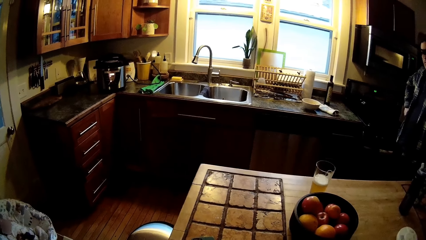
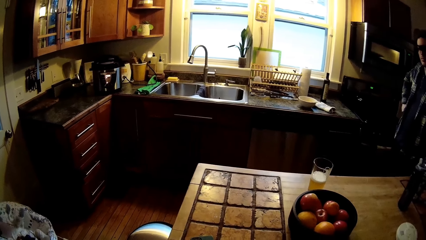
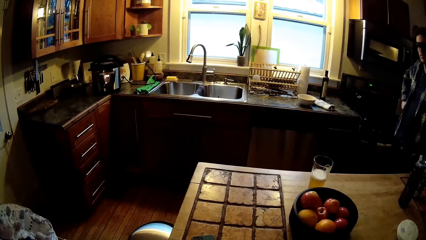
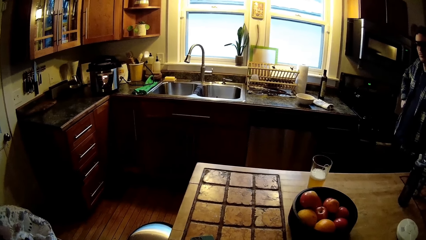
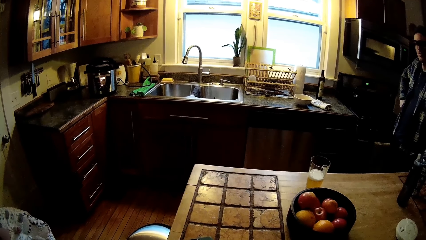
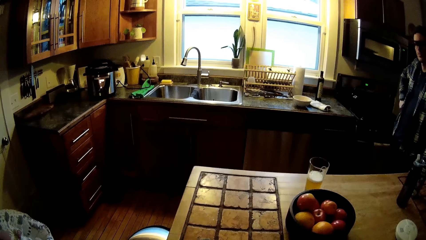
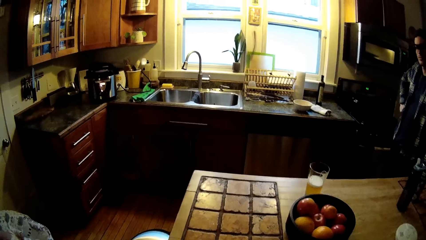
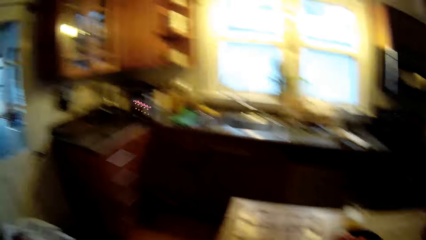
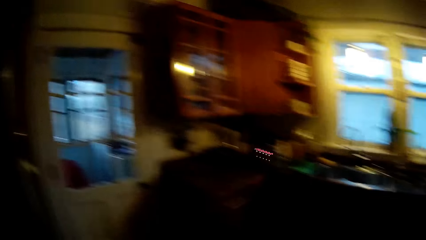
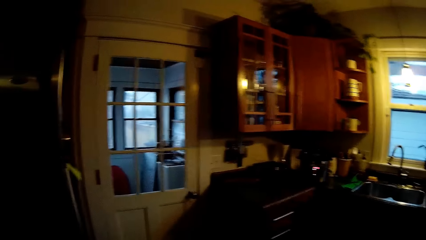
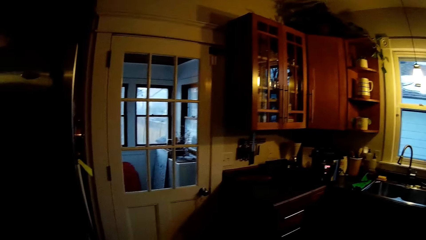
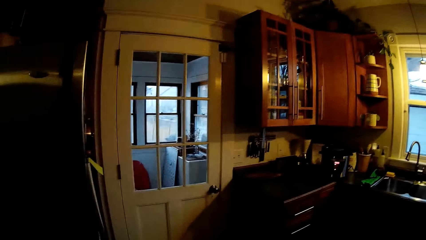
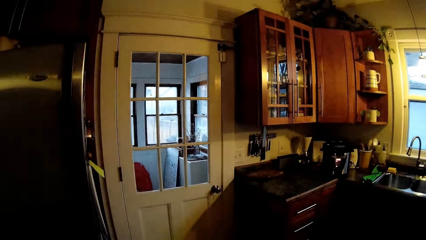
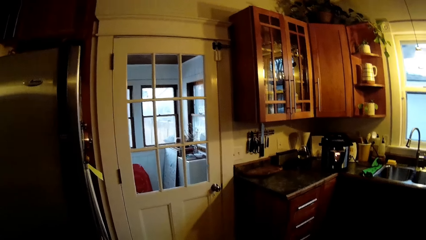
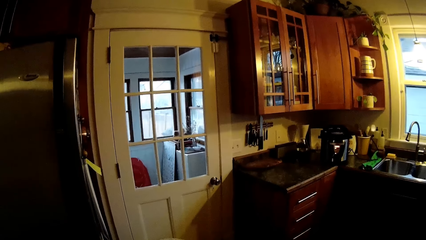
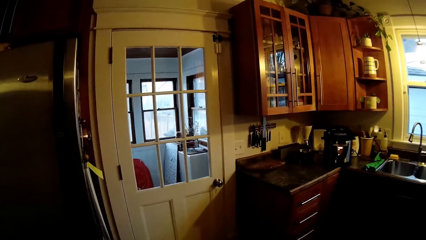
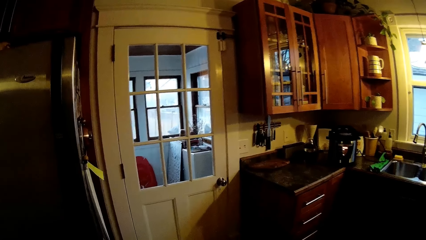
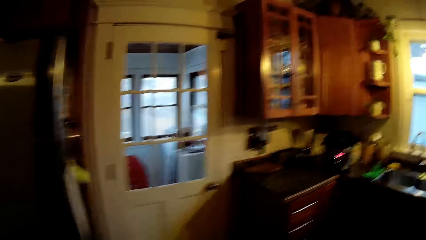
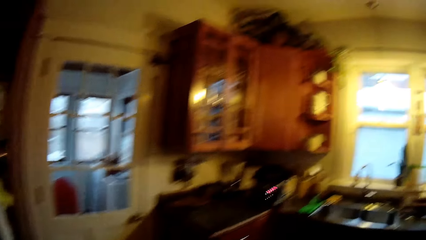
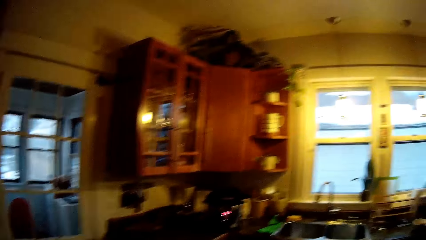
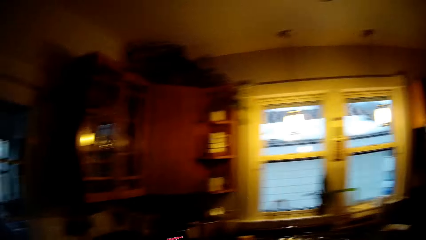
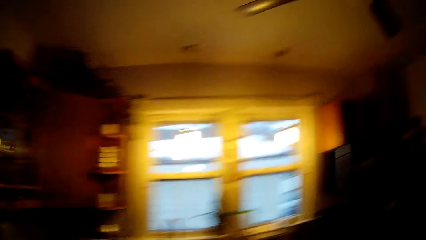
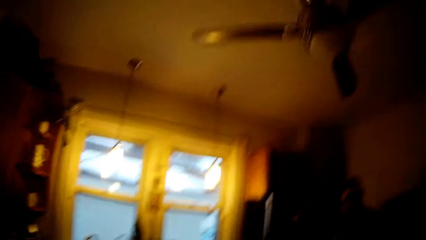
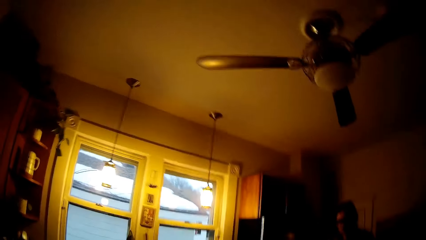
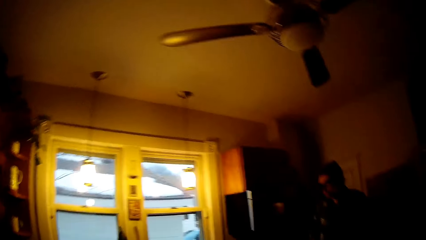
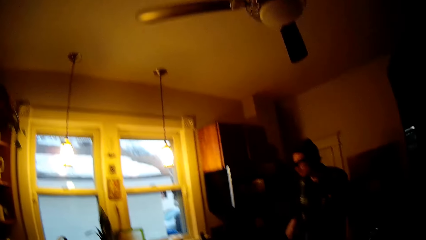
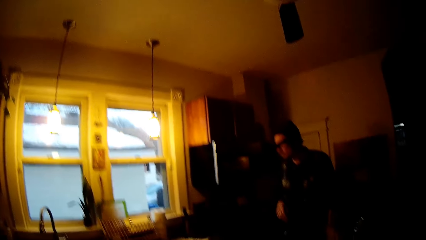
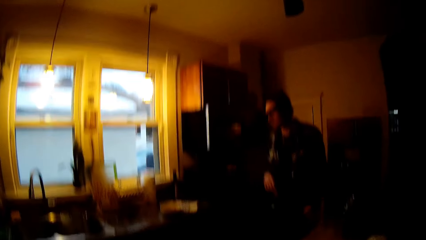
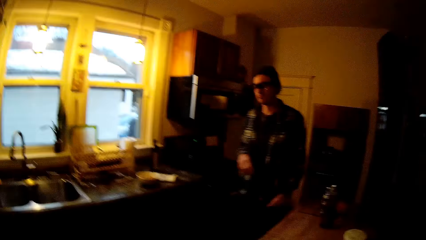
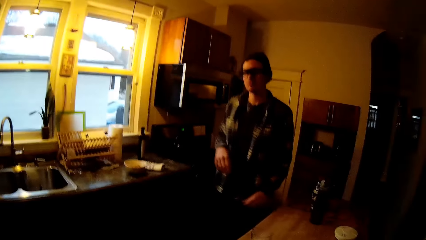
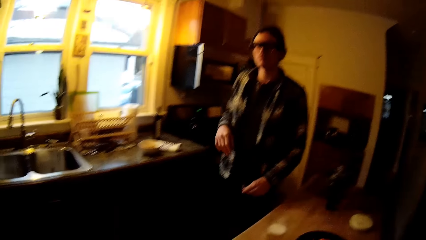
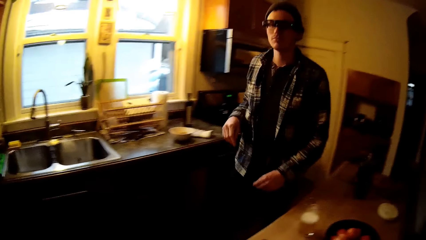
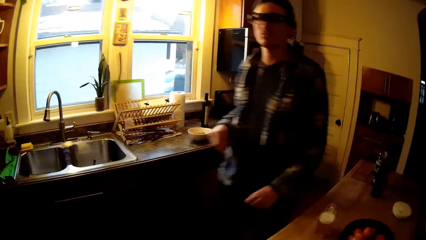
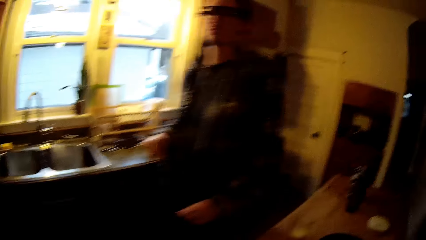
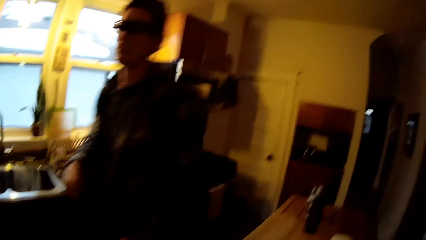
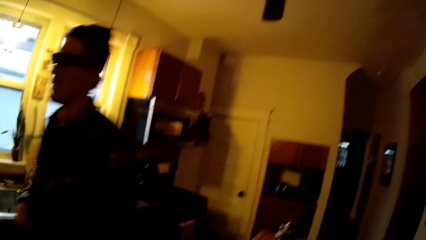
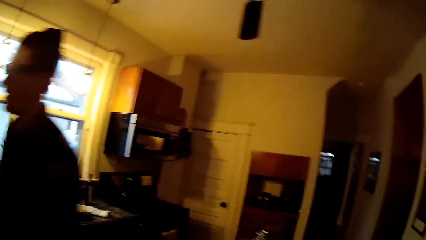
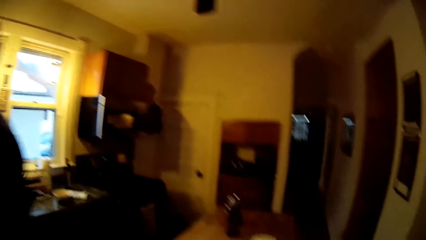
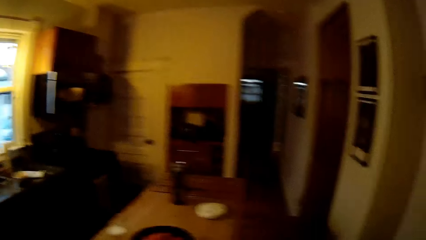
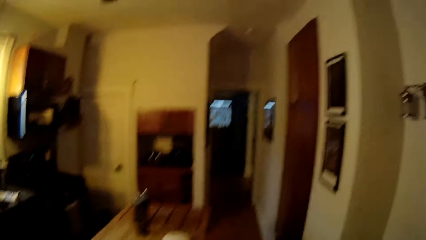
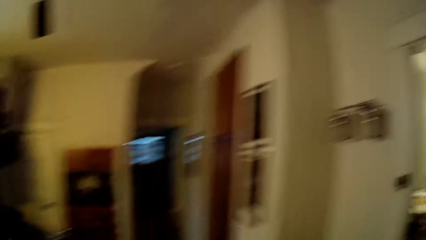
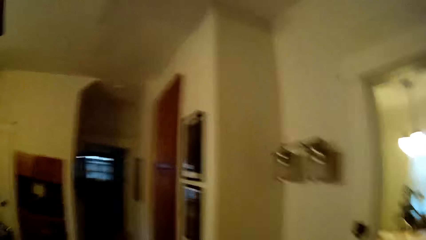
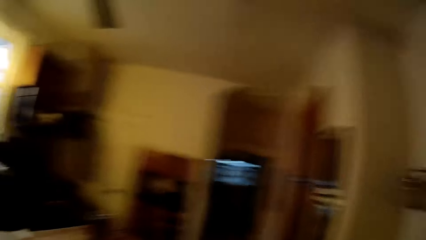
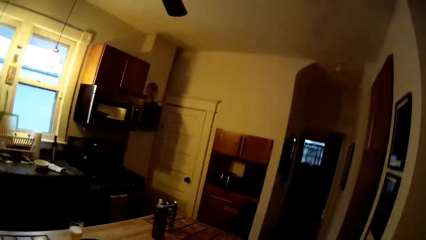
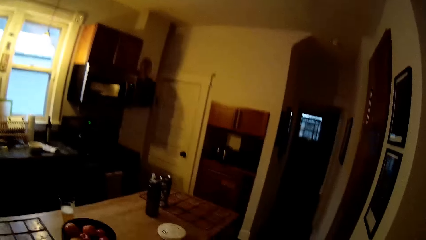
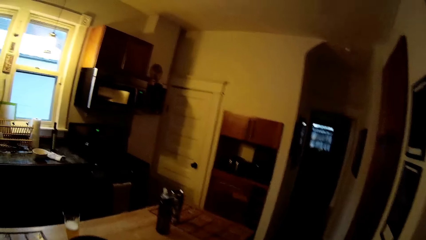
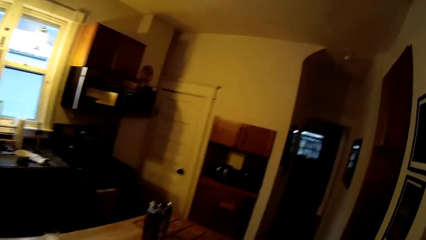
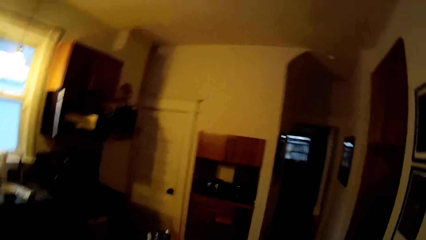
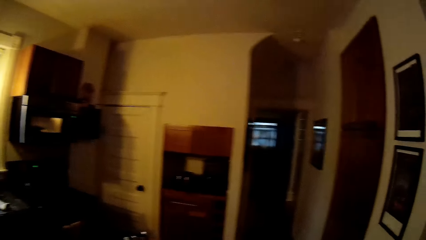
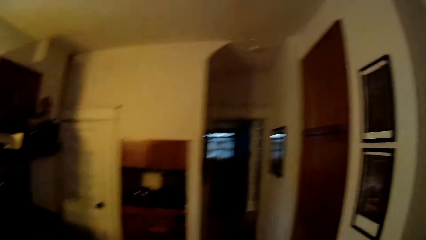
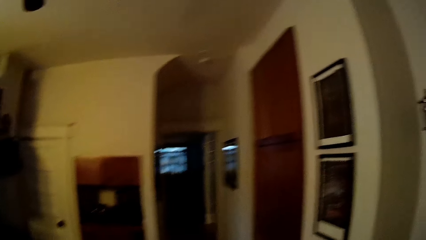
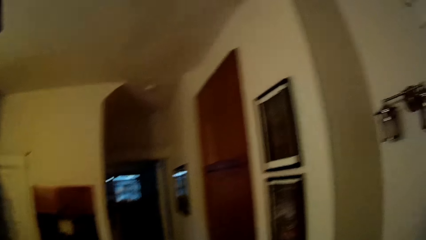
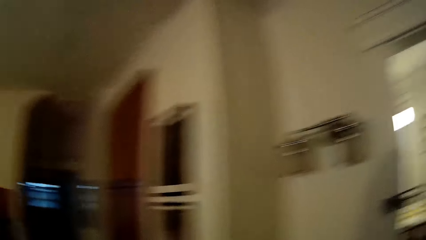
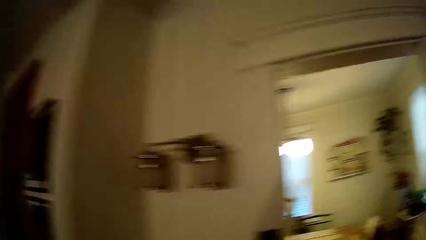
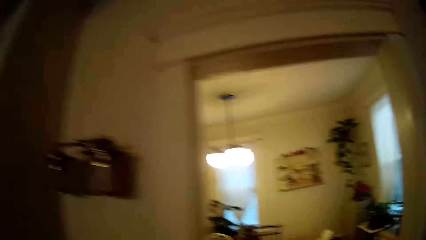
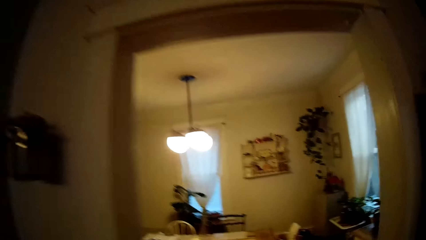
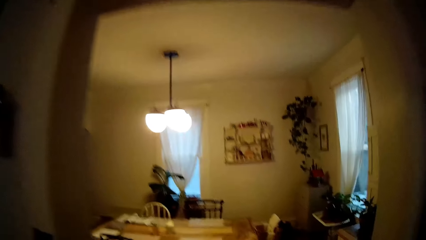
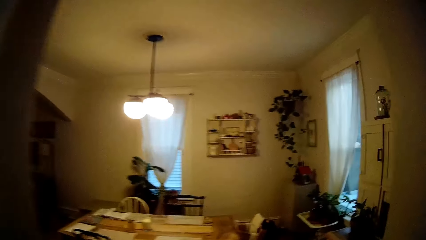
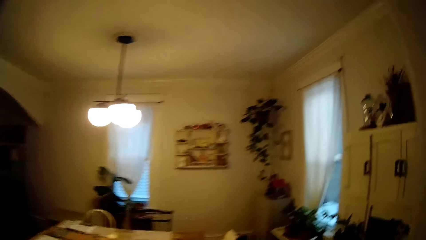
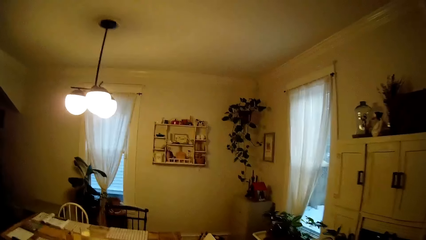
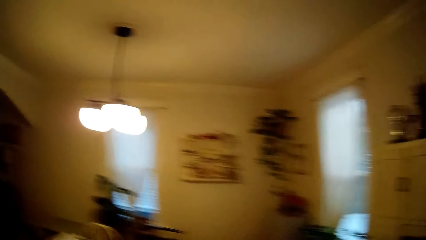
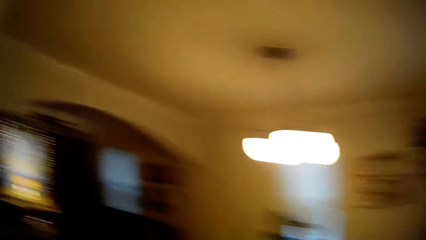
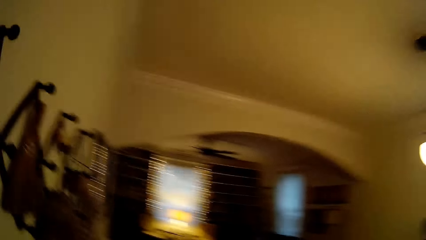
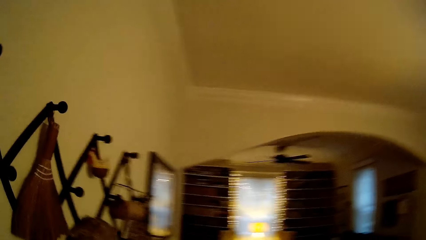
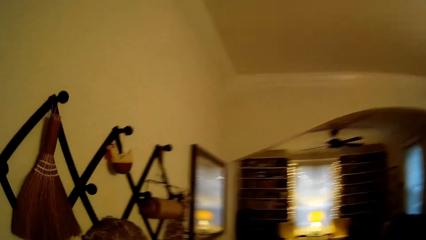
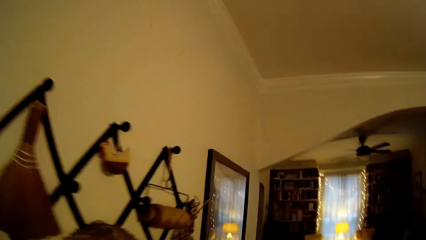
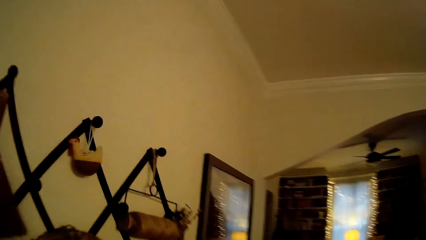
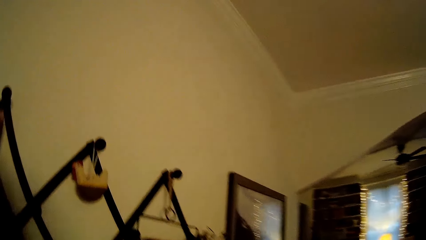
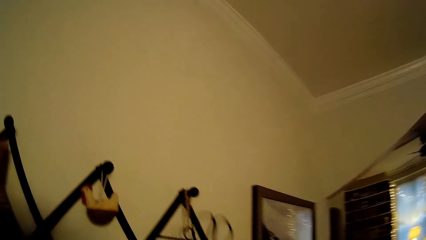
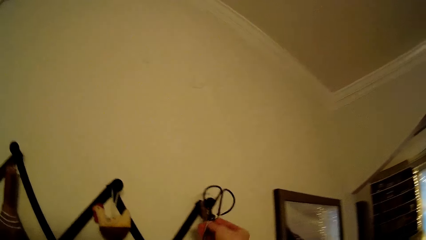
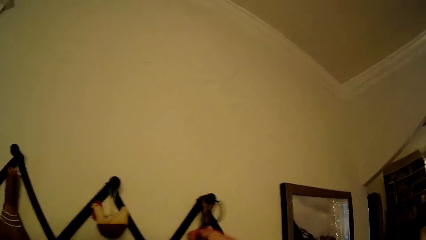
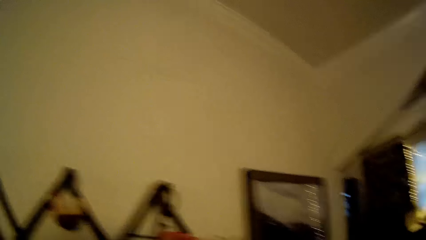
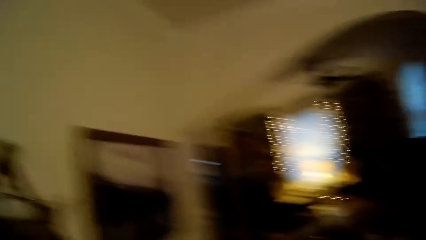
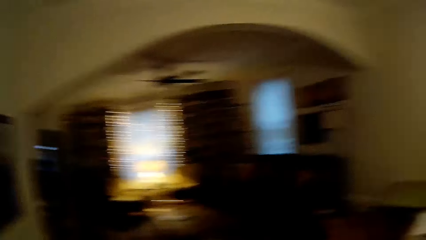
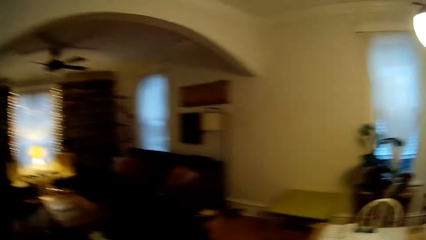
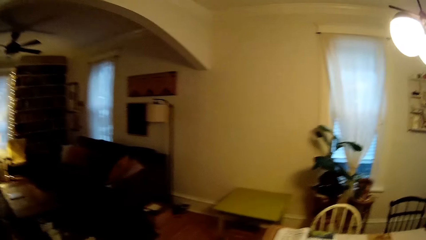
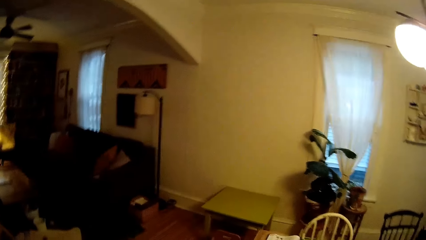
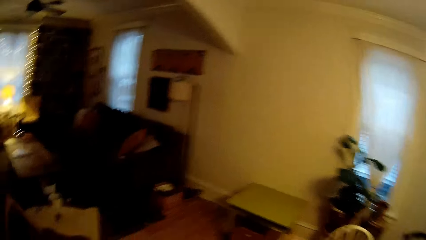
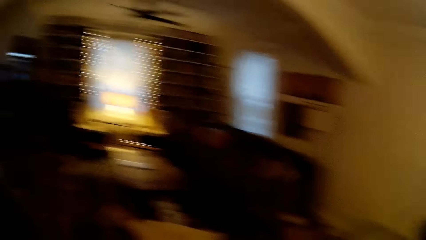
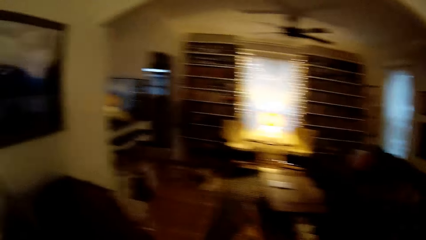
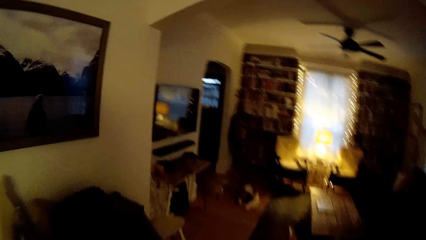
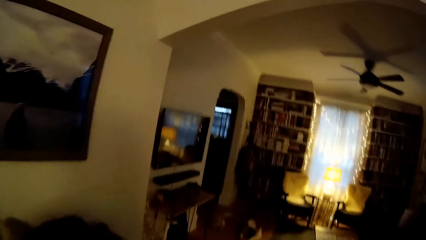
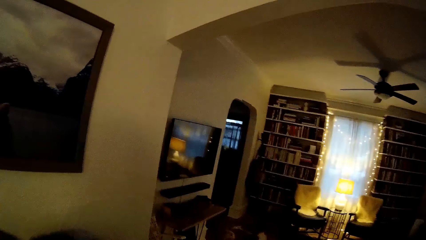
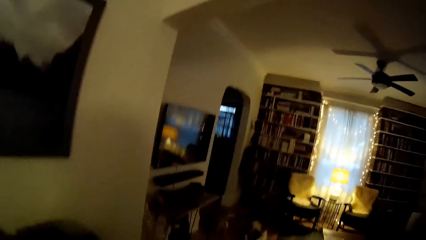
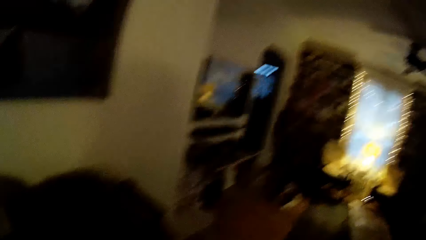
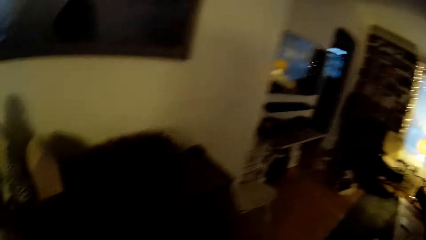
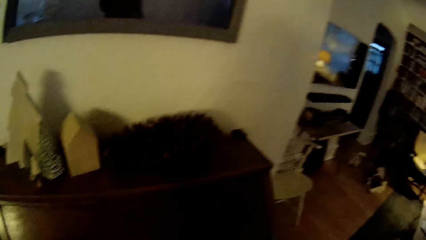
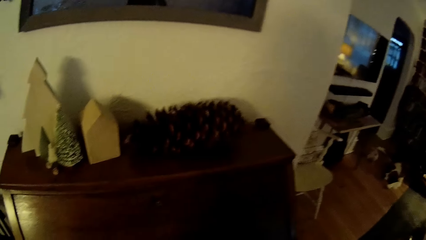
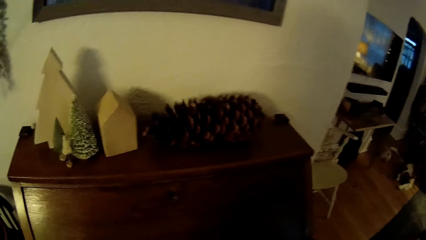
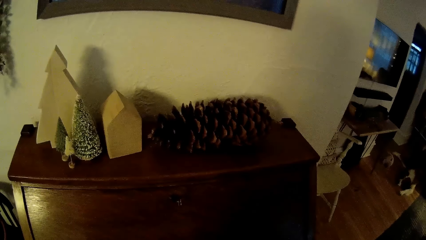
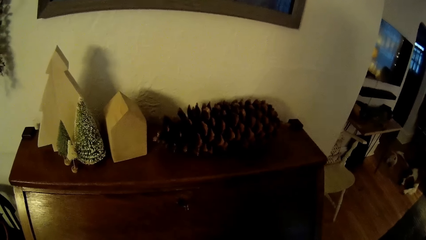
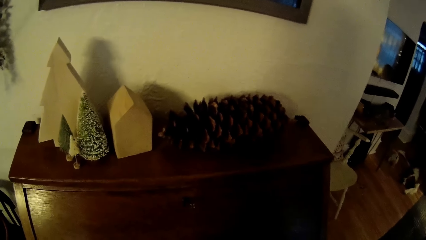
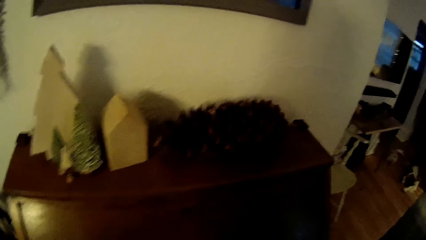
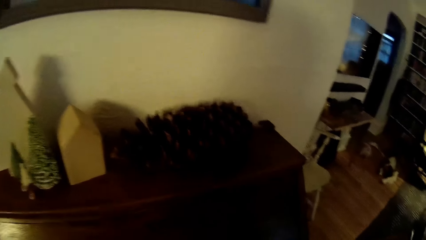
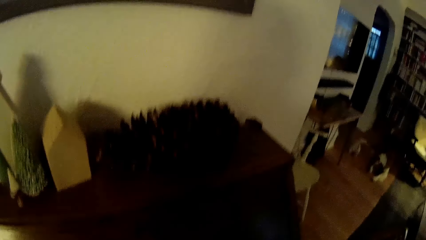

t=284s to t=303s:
The camera wearer looks at the door. The man walks towards the baby. The camera wearer talks. She walks into the dining area. She hangs a pair of scissors on a wall rack in the dining area with her right hand.
